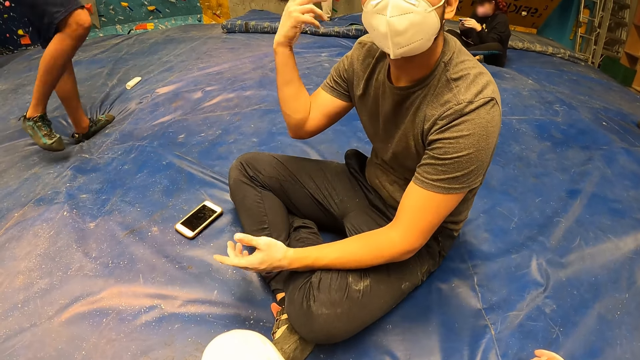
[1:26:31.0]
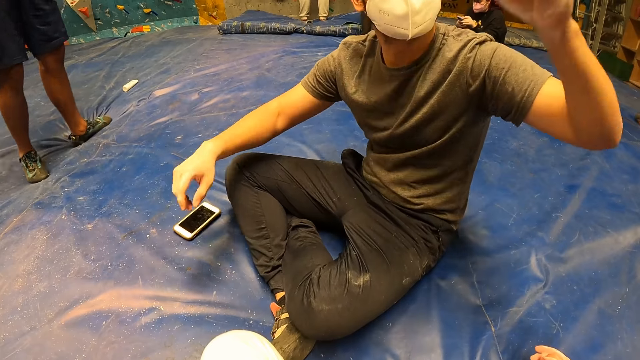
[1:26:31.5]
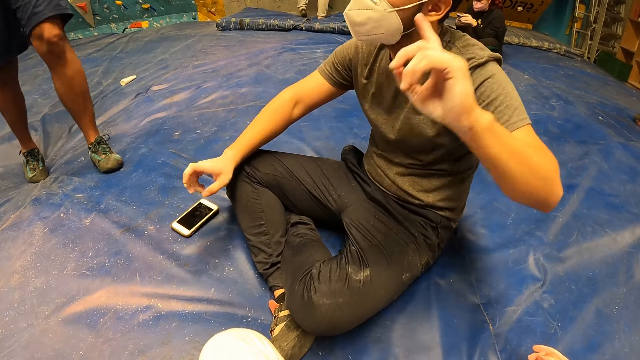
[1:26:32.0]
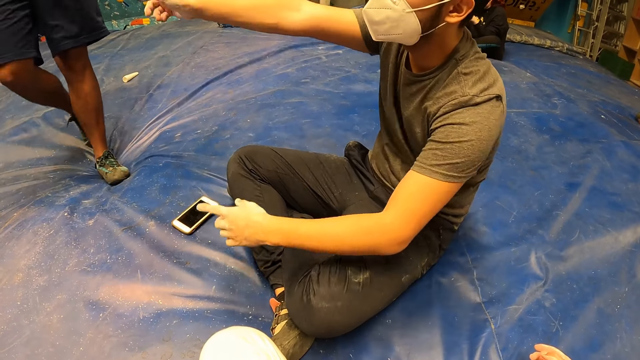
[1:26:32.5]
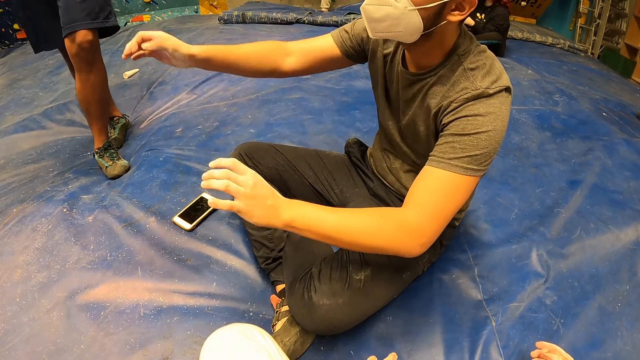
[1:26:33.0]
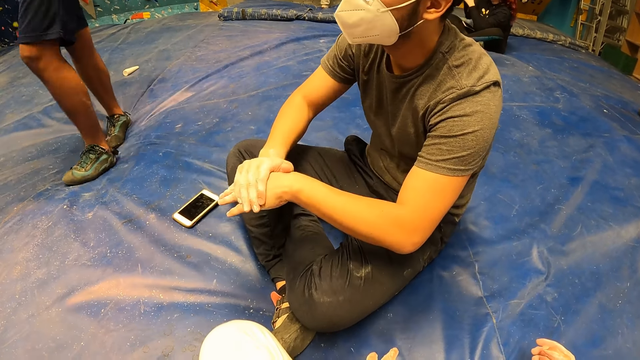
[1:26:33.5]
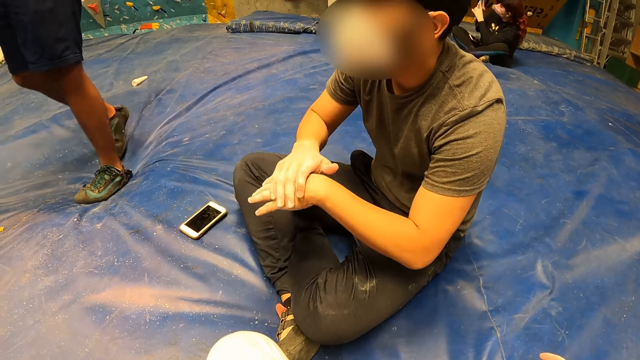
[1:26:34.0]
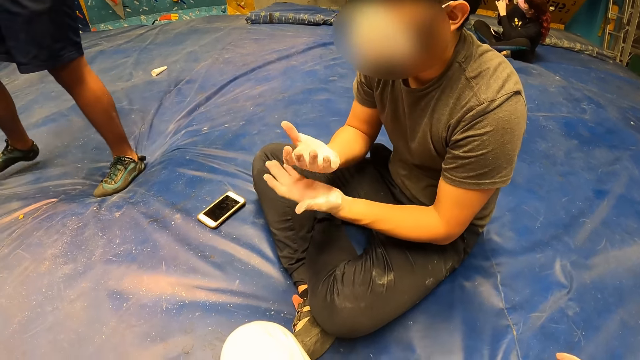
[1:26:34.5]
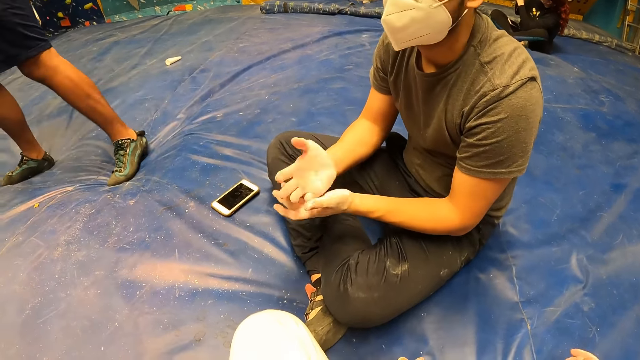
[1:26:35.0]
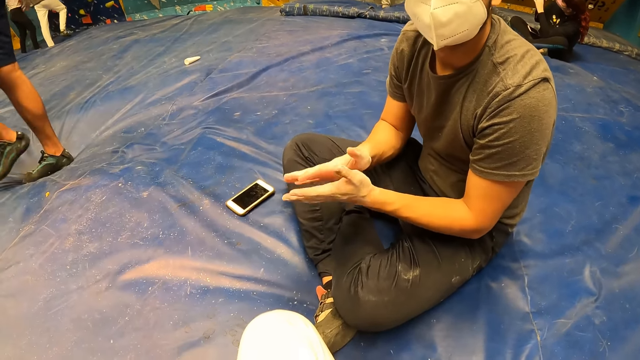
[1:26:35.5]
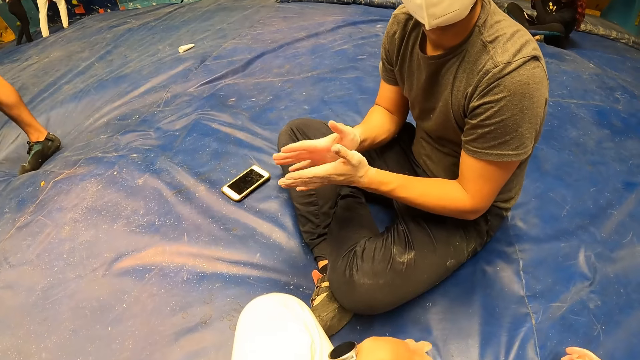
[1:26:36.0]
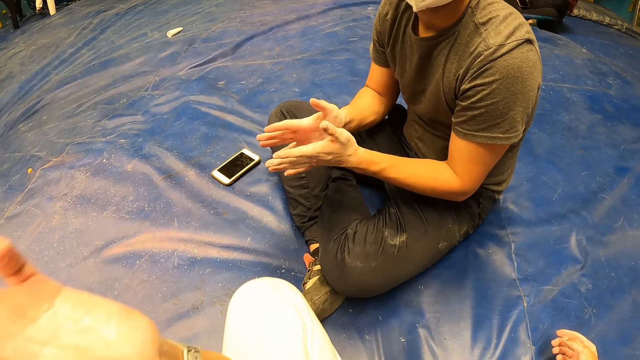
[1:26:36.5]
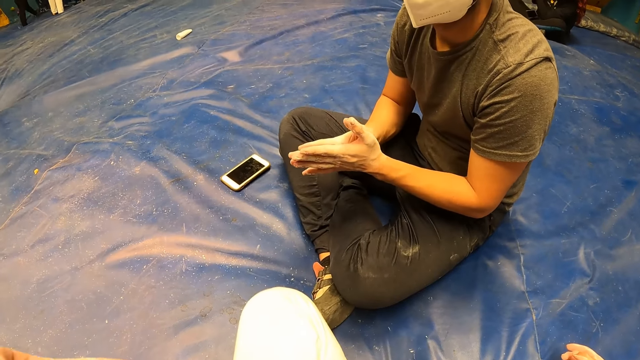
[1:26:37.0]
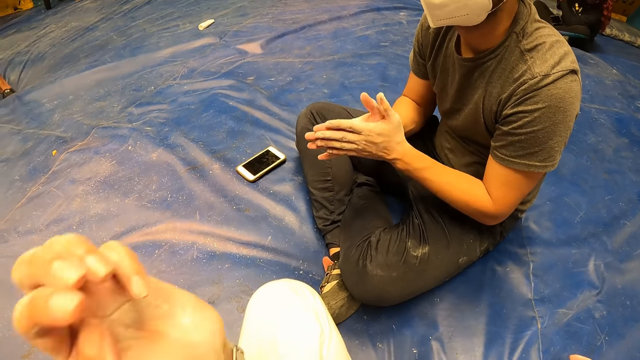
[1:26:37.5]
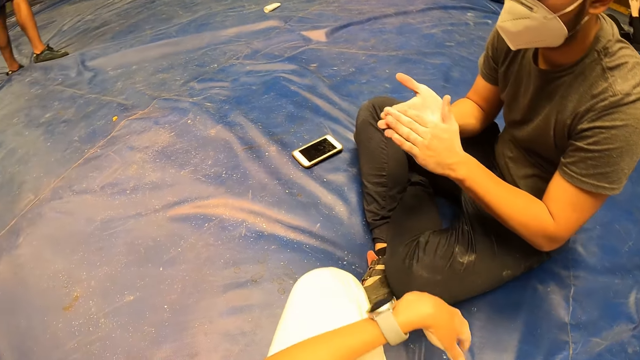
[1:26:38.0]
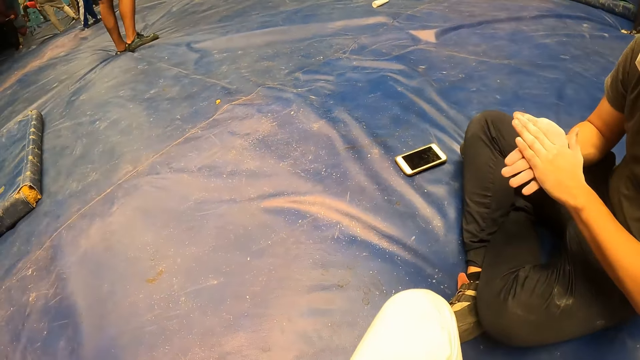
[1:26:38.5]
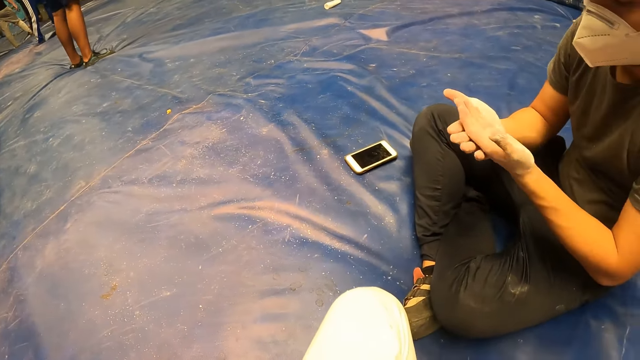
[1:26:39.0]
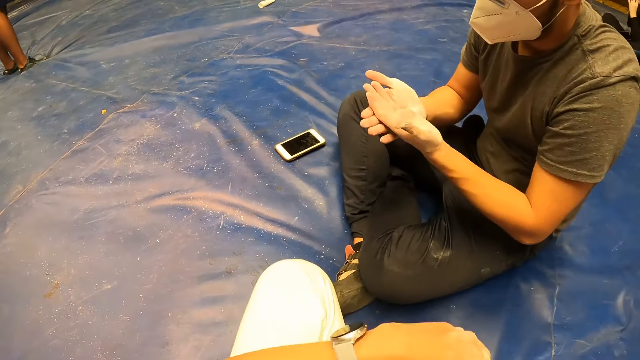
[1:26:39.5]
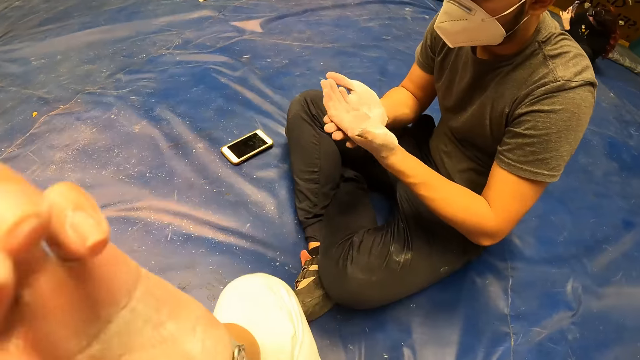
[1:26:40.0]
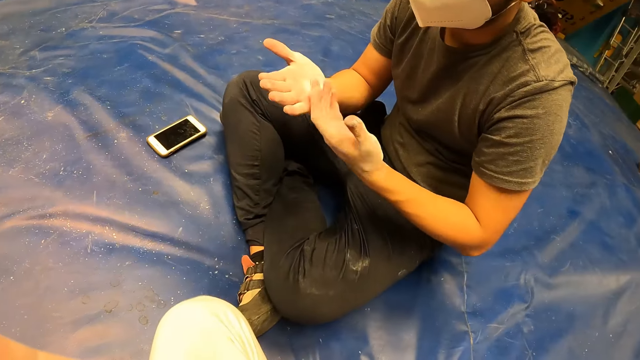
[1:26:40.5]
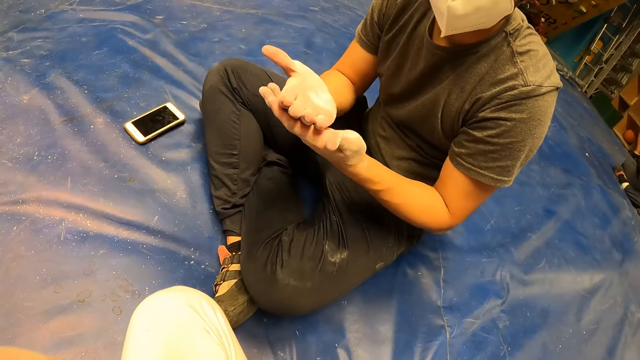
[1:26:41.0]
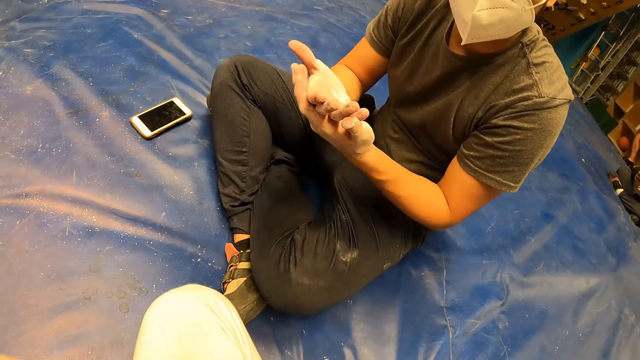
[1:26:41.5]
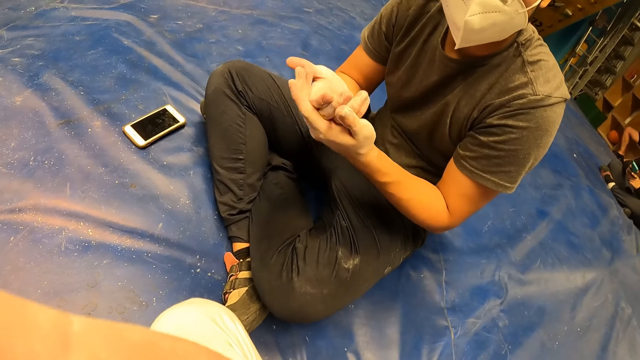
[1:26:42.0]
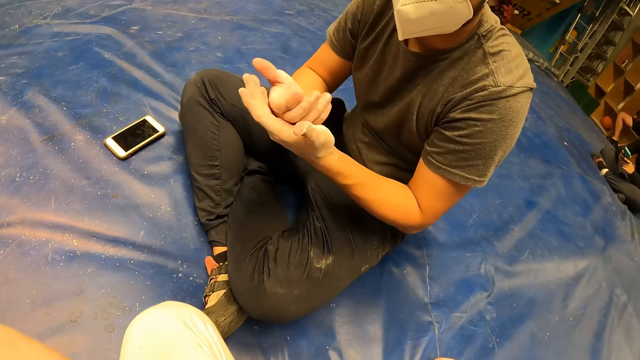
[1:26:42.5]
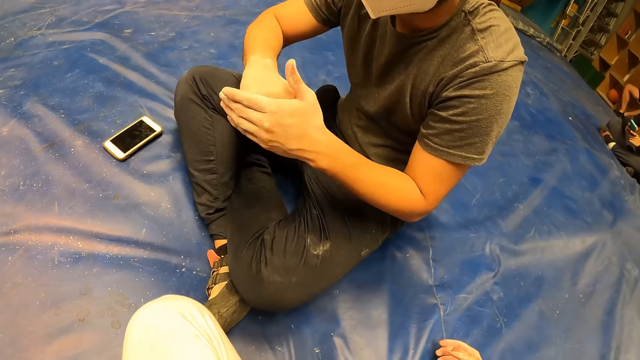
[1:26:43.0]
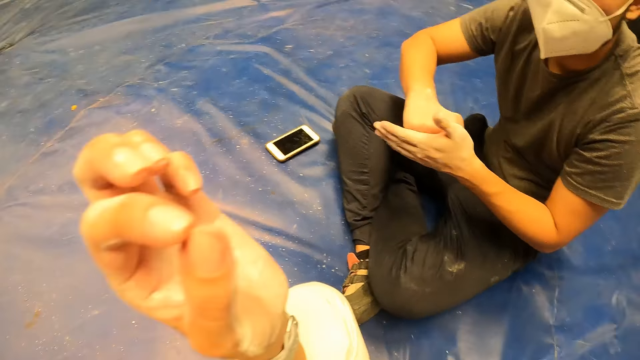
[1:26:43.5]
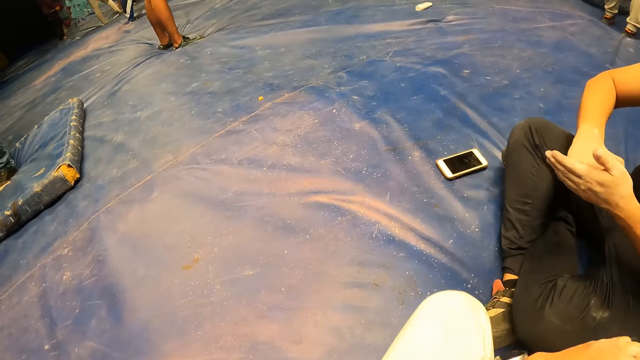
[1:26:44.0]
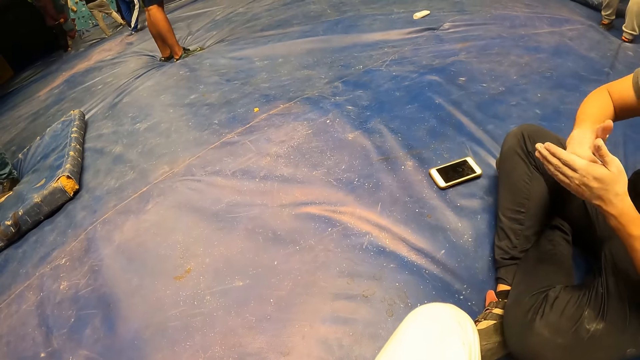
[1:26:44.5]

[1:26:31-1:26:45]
A man moves his hand. Another man walks around the room. The first man claps his hands together. The camera wearer moves her hand. The first man rubs his hands together. The camera wearer lifts her hand up. The first man rubs the lotion in his hands.

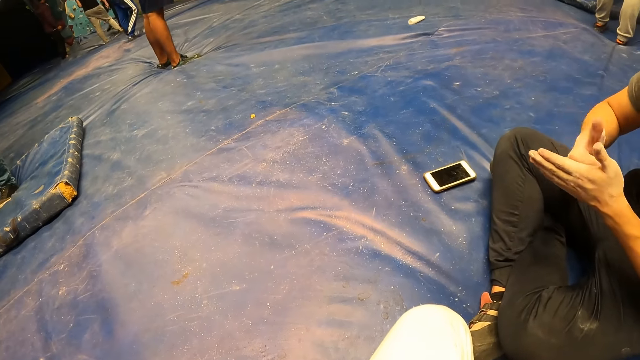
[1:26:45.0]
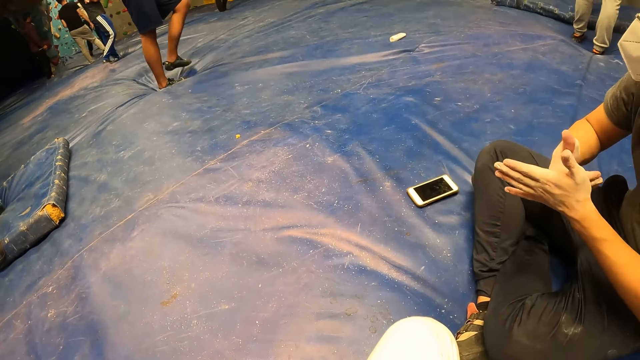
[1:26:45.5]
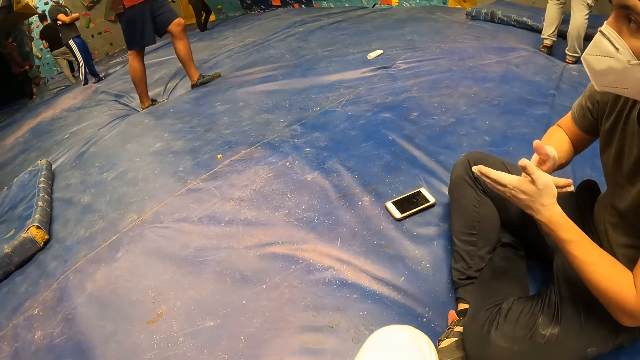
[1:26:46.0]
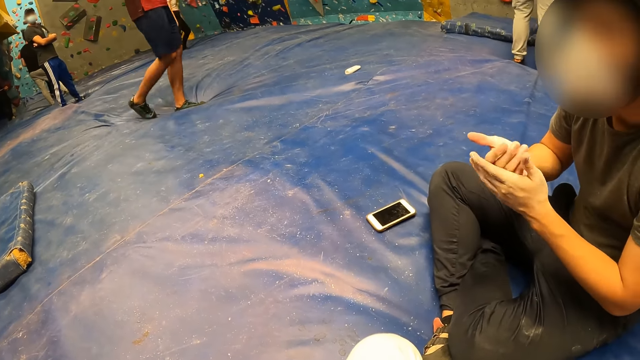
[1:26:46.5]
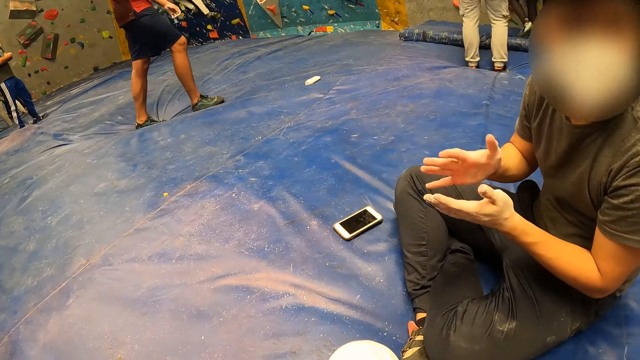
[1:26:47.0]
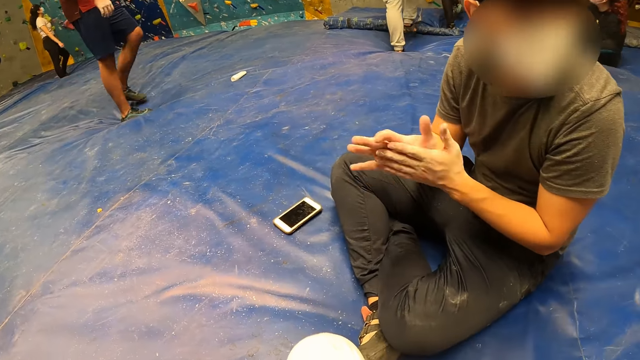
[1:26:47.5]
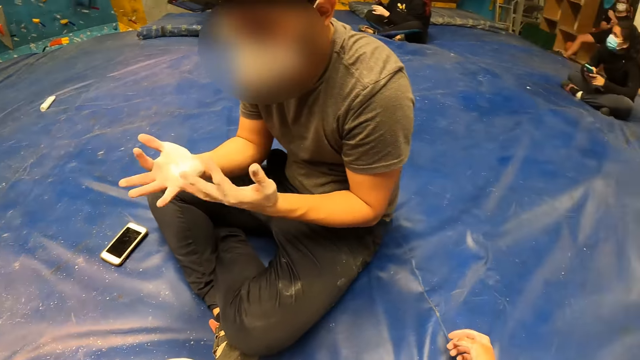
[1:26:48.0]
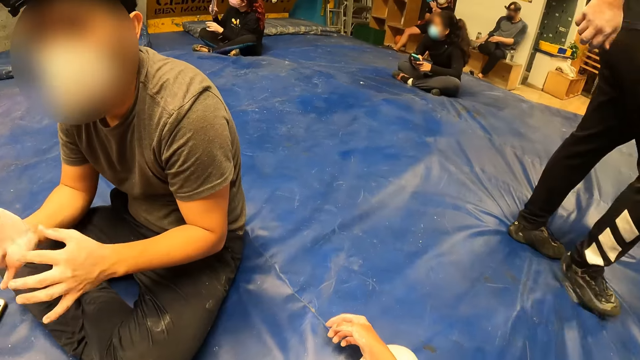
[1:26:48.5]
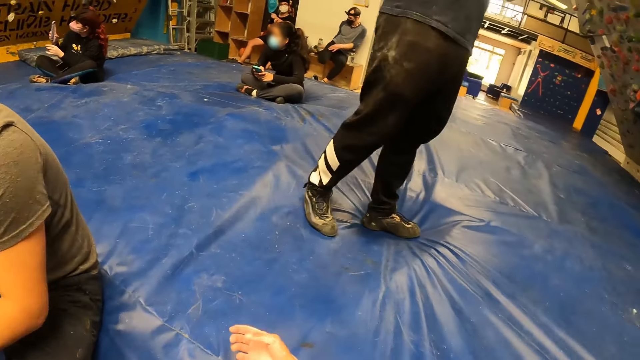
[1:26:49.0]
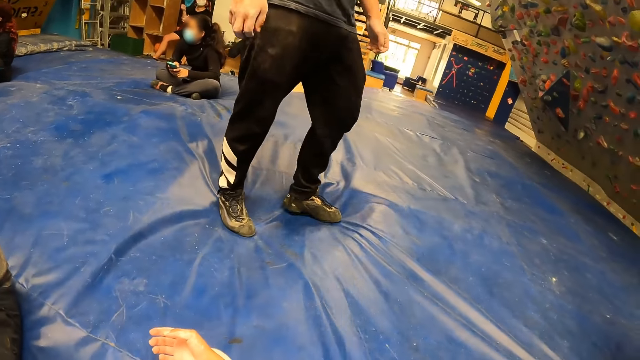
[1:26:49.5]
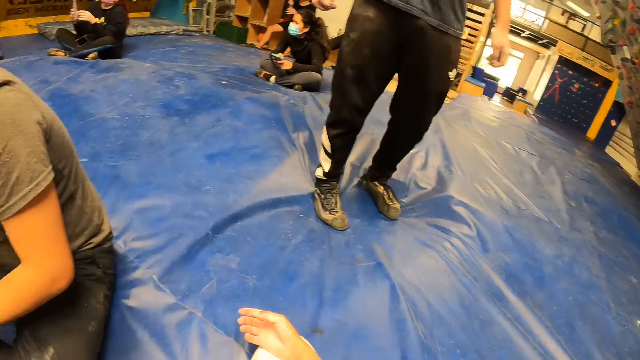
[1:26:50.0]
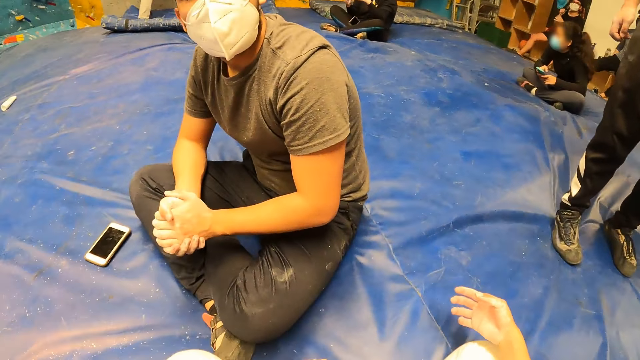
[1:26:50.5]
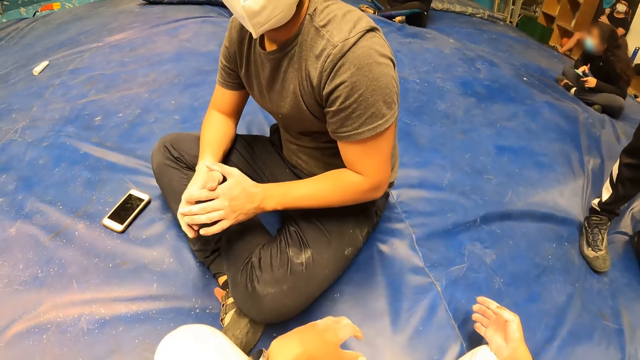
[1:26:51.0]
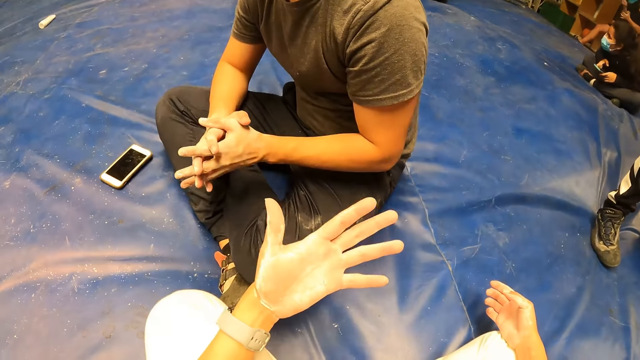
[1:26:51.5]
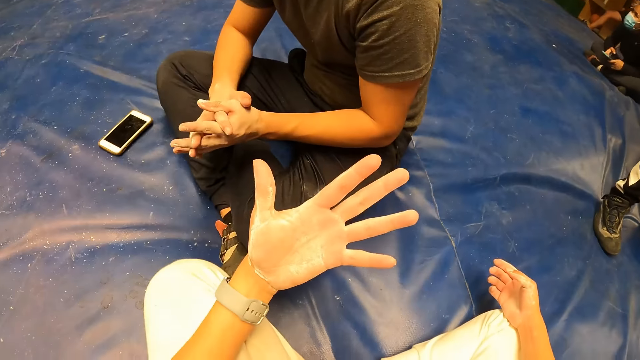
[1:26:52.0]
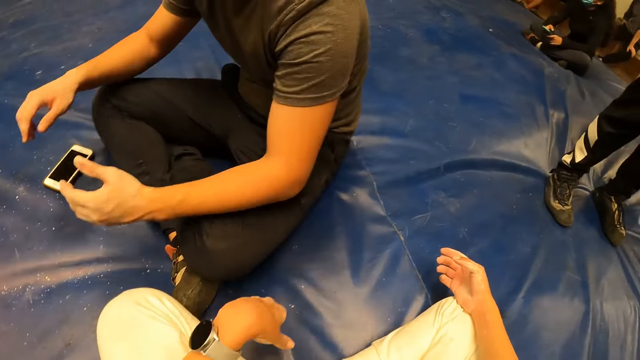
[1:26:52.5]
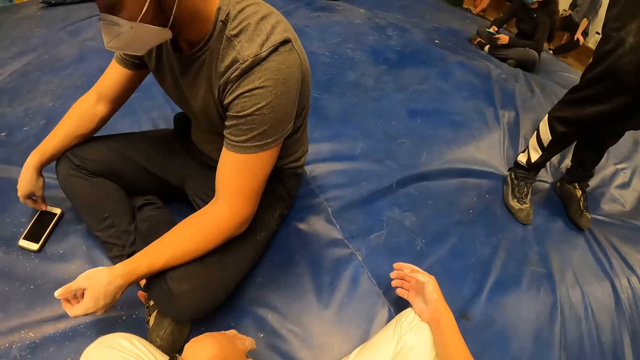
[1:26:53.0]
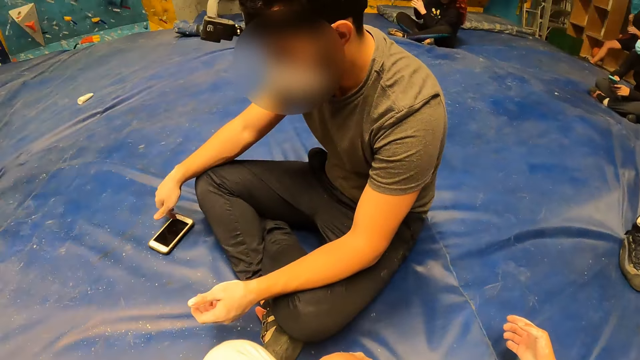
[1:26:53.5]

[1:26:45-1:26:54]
The camera wearer looks around. She looks at her hand.
